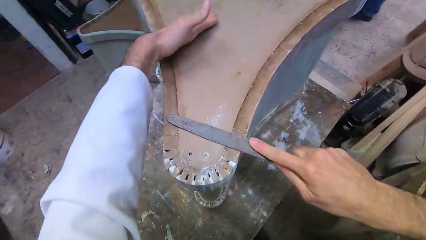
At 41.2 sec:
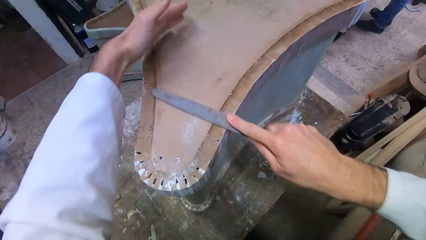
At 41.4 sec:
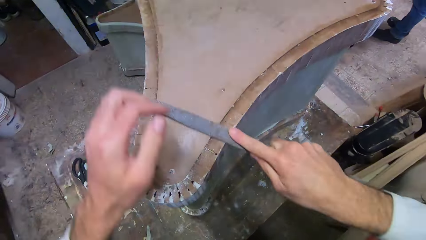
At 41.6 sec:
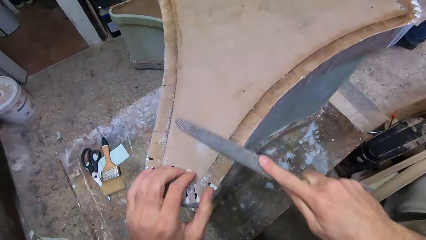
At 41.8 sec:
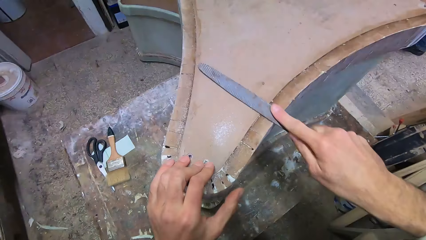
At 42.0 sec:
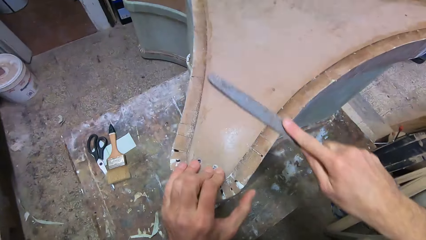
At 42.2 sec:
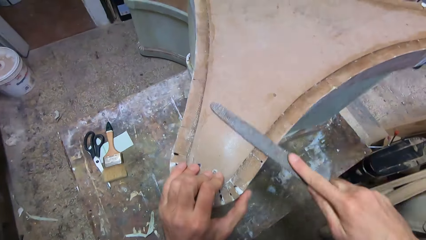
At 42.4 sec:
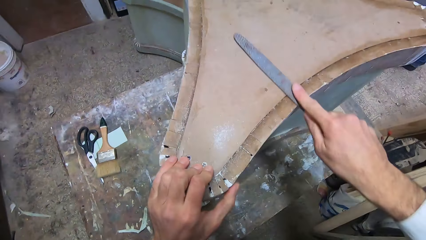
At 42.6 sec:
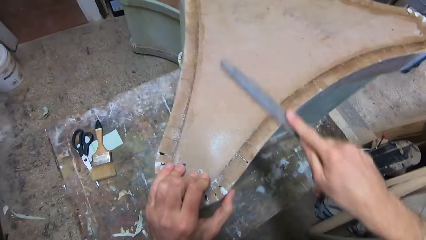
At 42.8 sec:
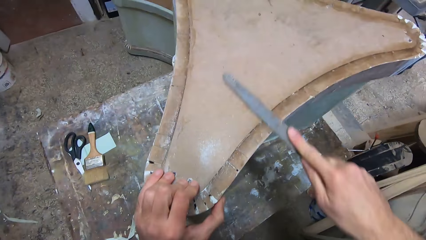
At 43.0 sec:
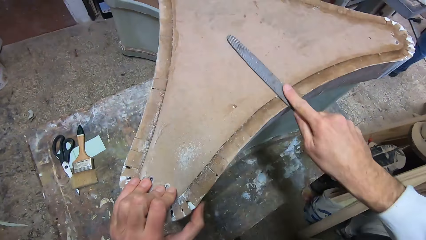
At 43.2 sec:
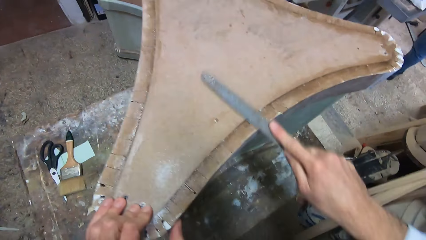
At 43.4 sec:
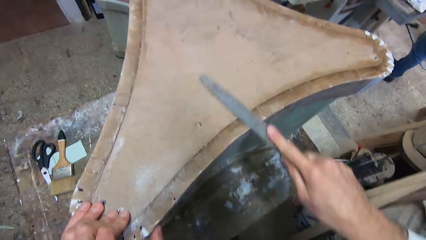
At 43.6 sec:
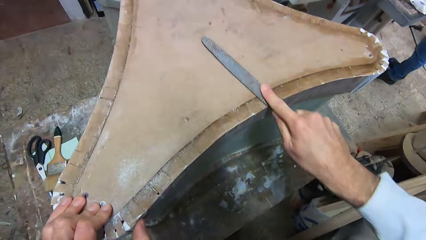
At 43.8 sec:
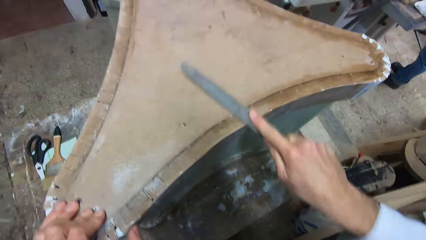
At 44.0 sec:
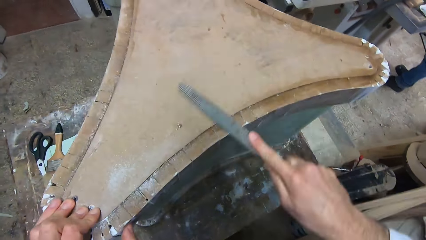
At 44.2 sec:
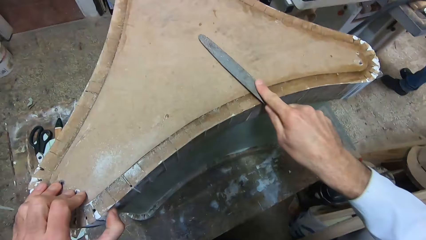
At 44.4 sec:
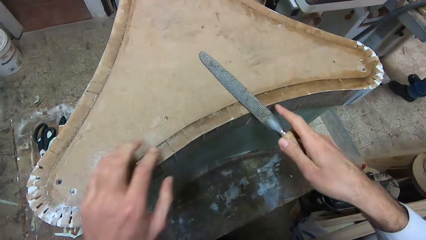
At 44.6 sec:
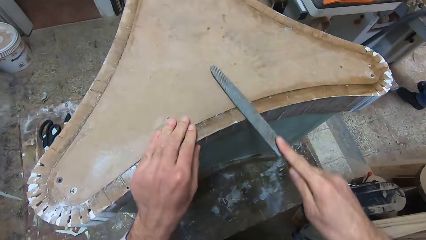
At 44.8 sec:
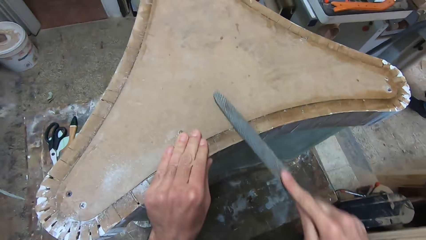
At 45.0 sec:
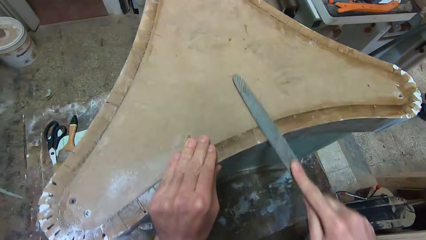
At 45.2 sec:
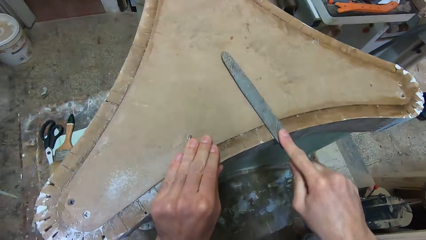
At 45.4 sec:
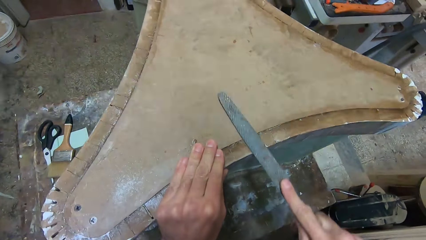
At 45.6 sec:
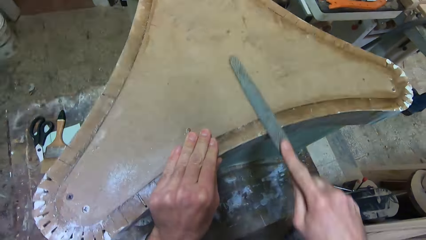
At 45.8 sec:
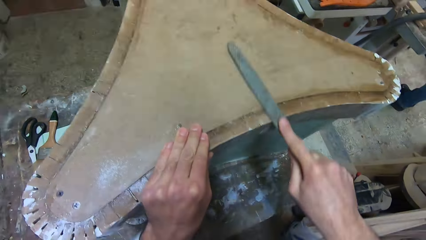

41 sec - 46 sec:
The camera wearer moves to the right.

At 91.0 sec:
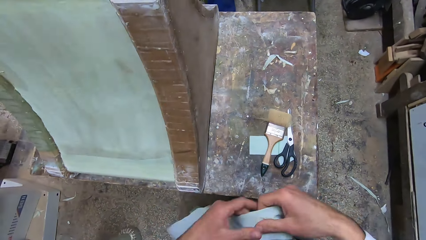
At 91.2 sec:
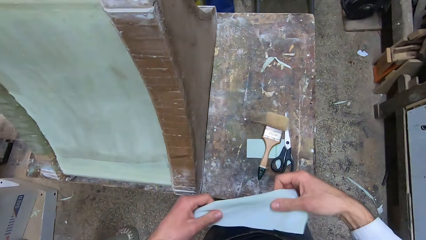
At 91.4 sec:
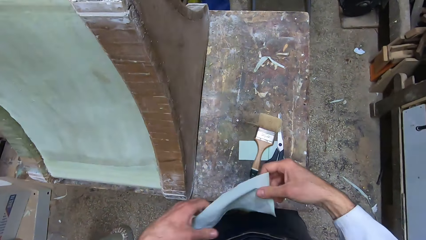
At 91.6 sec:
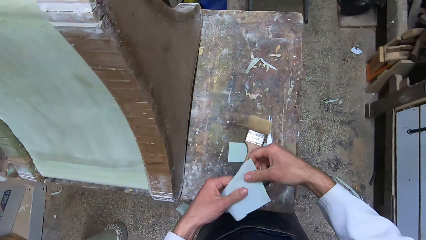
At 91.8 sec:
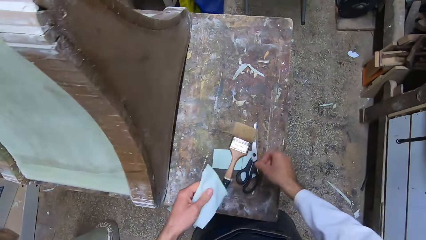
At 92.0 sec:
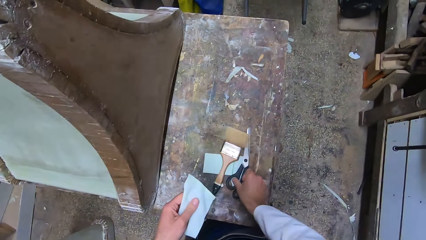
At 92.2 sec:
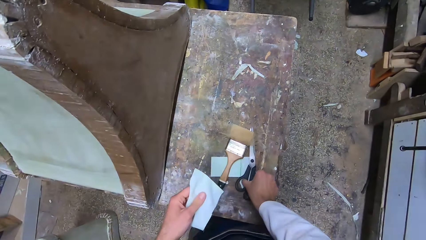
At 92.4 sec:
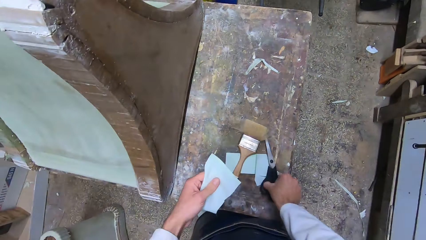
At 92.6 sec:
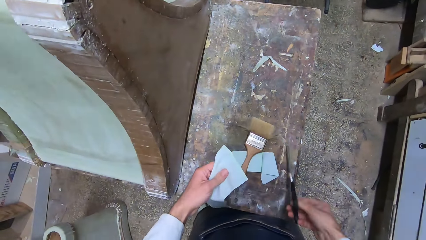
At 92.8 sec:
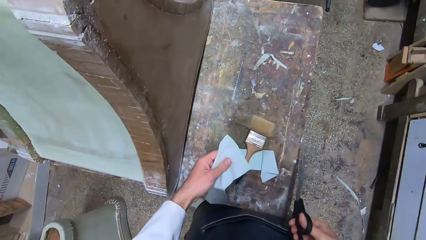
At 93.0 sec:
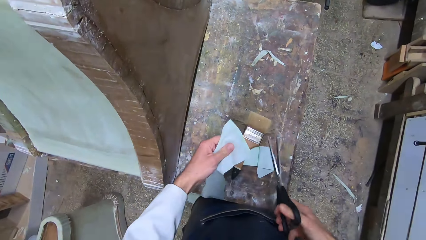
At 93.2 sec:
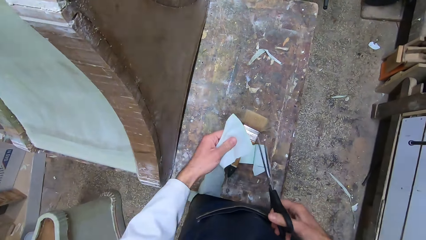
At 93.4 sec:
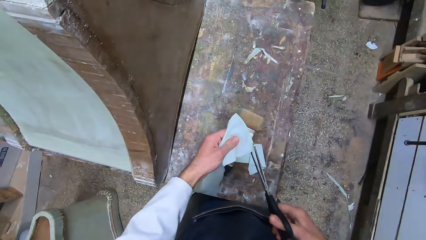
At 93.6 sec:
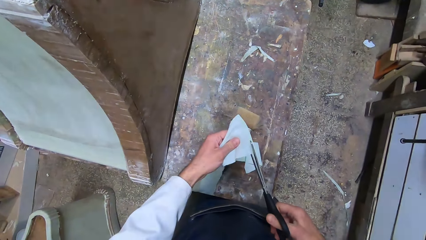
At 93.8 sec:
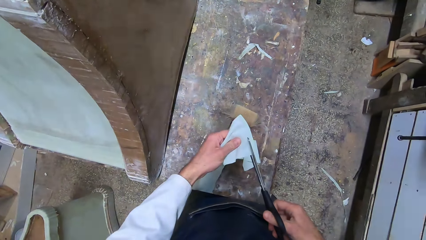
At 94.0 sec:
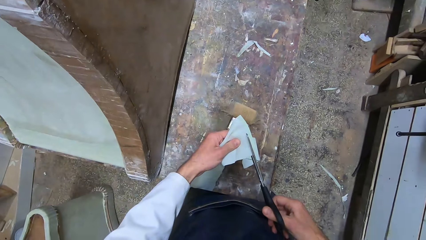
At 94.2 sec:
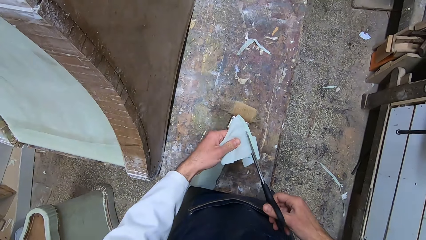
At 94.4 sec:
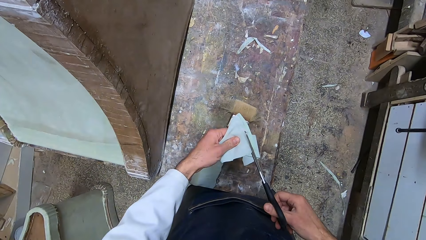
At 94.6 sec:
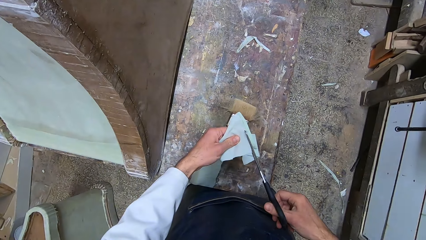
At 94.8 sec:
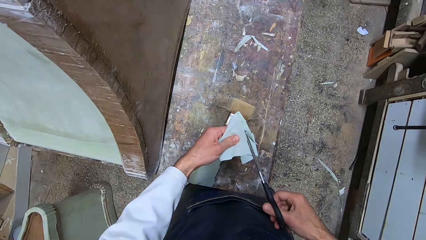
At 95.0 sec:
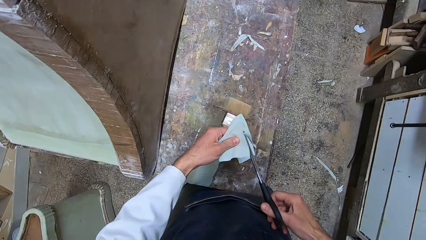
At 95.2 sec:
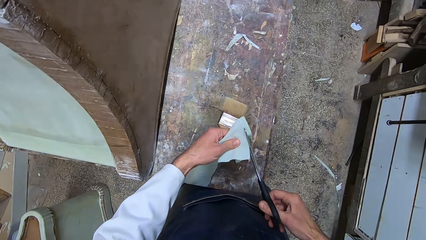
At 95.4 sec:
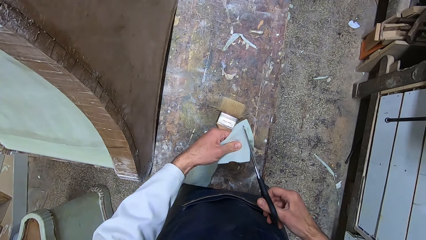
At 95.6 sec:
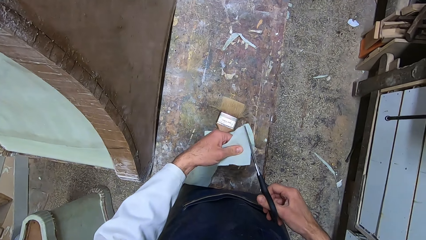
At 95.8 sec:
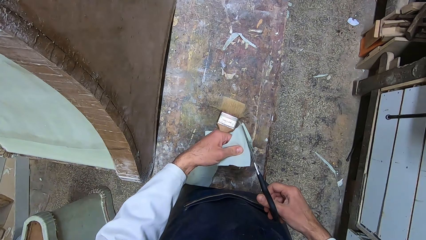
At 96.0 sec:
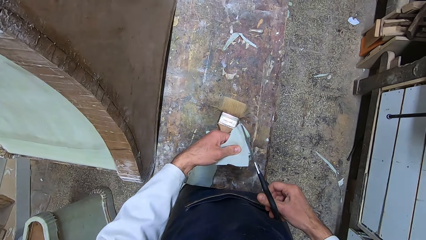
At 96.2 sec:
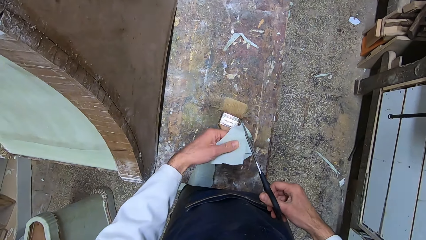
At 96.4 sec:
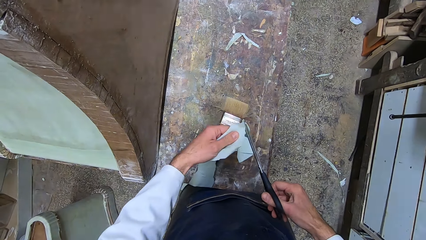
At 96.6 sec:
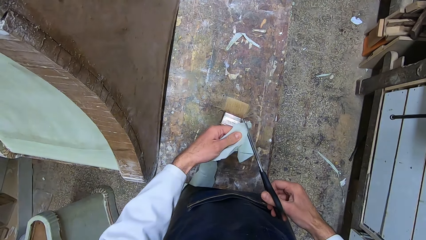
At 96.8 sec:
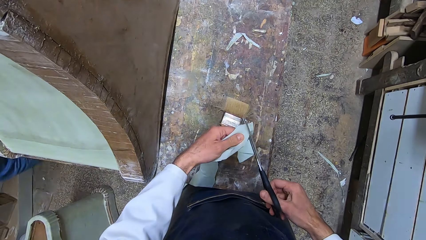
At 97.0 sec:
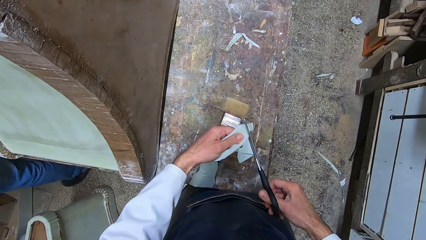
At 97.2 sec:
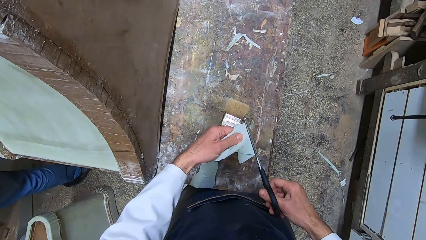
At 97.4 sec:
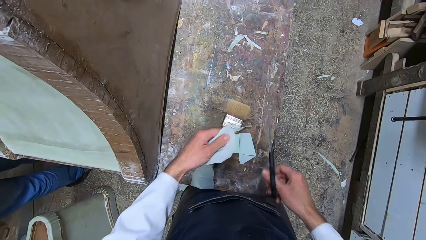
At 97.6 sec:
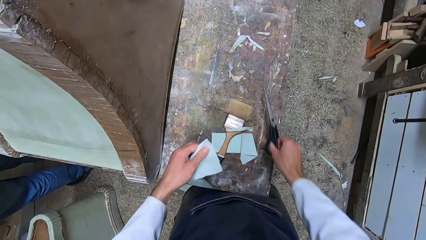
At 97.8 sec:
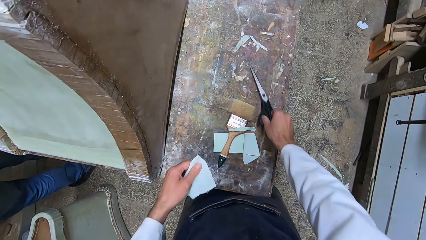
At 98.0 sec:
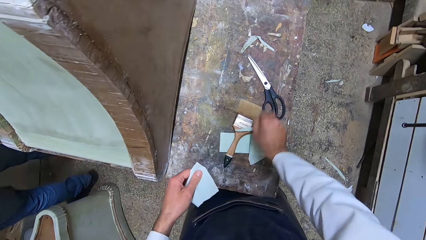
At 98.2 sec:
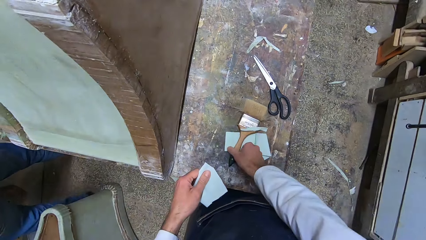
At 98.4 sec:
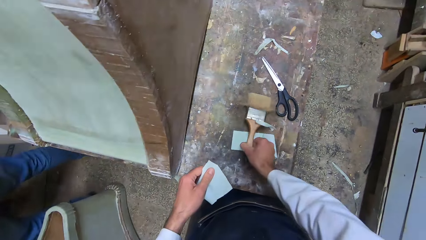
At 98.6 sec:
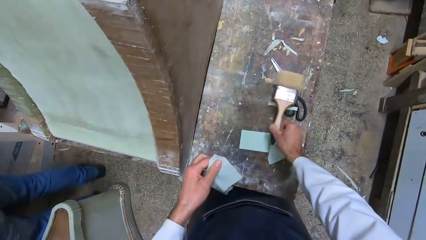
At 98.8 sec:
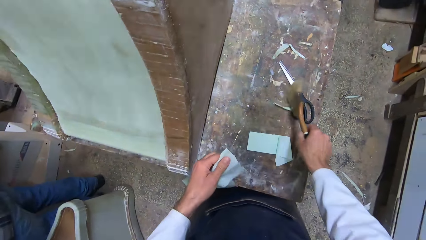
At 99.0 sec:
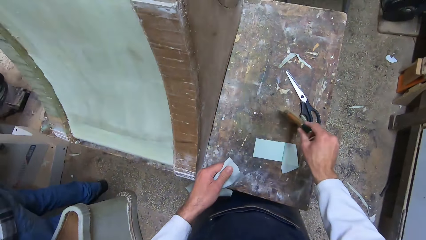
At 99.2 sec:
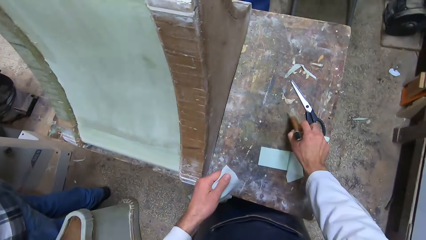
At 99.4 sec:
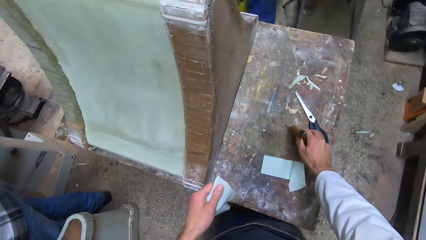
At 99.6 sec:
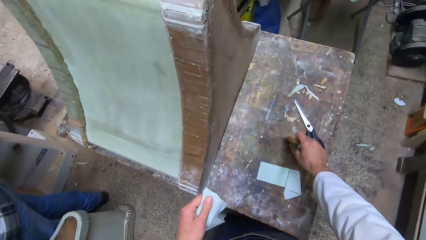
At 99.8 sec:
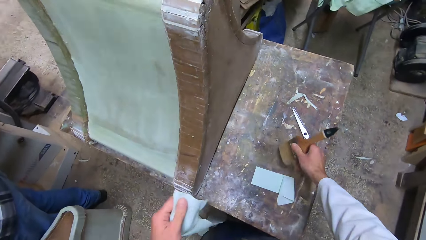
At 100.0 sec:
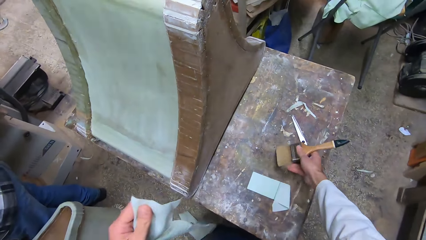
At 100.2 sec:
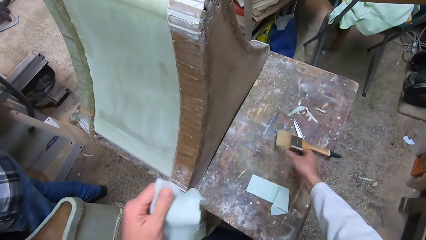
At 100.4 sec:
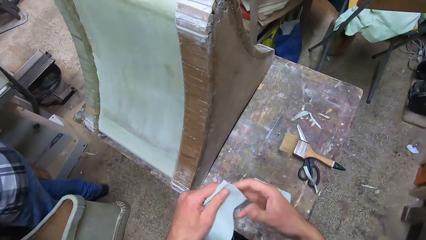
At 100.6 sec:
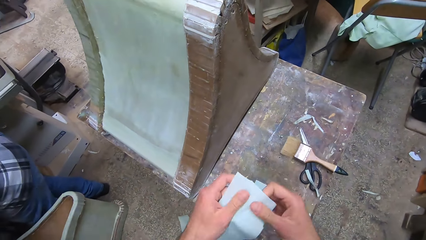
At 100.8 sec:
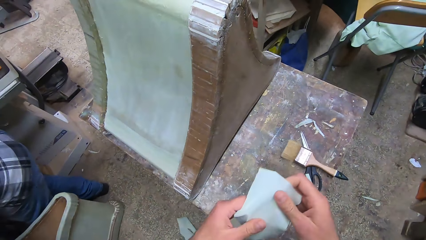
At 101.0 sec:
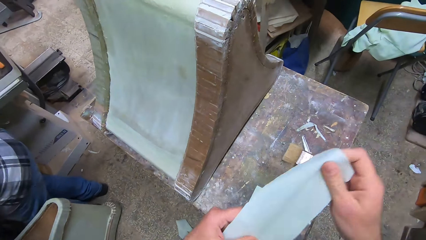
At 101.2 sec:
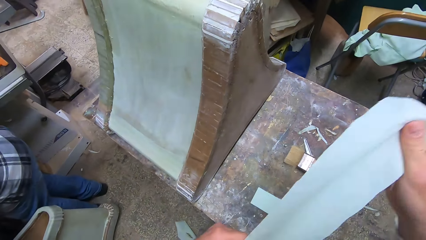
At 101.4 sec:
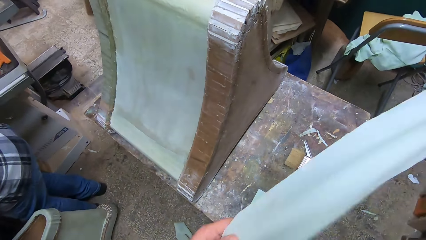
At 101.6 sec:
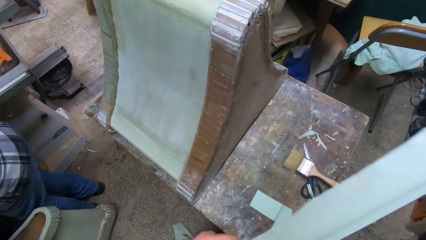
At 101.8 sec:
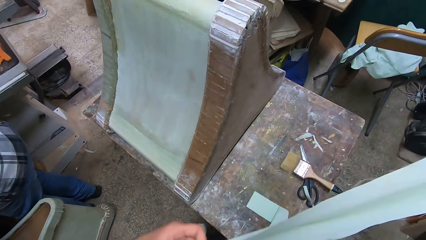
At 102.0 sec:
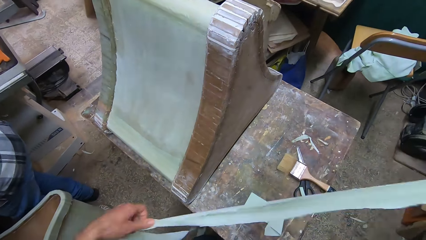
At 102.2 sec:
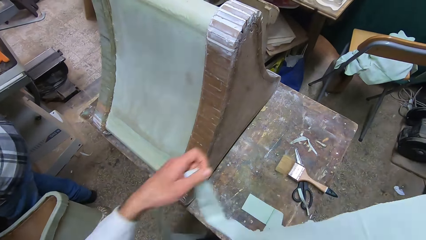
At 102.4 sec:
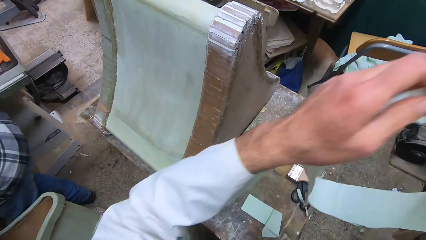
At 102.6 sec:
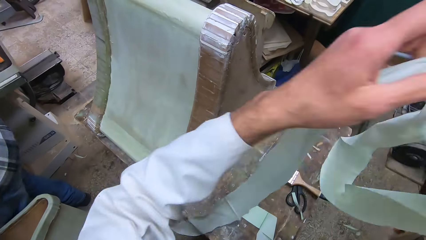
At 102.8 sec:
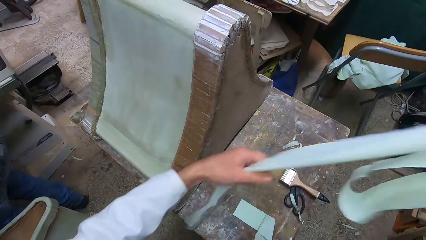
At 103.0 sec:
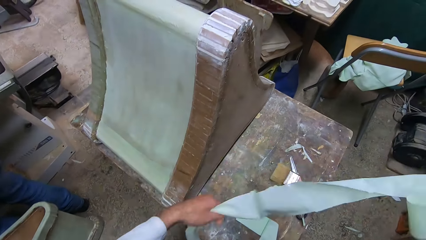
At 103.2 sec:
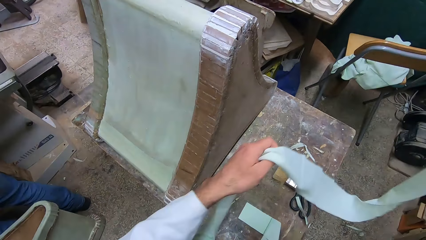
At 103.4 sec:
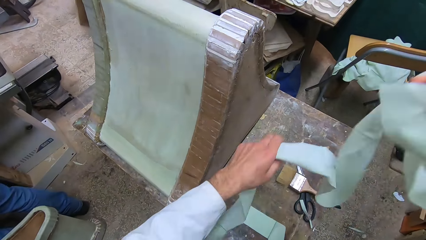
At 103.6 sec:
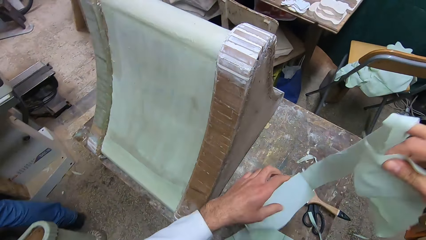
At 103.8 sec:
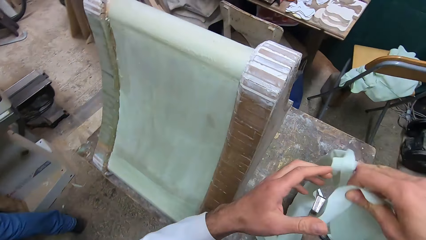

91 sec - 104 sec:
The camera wearer picks the scissors on the table. They cut the cloth or piece of fabric with the scissors. A man moves past wooden pieces to the left. The camera wearer stops cutting. They put the scissors down, pick the paintbrush, and drop the paintbrush. They hold the piece of fabric with both hands and straighten the piece of fabric.
